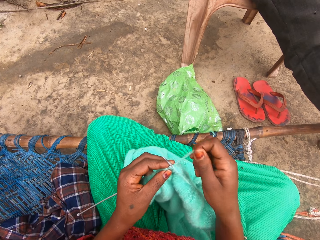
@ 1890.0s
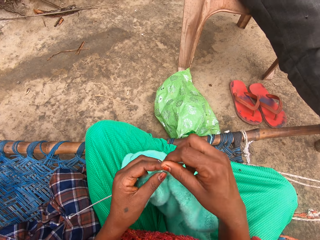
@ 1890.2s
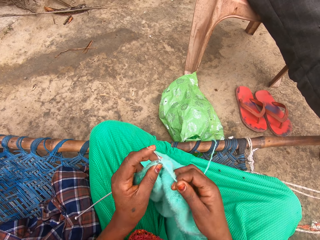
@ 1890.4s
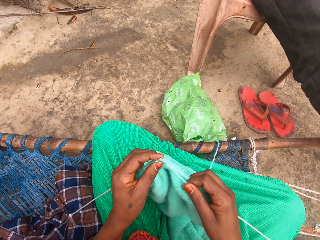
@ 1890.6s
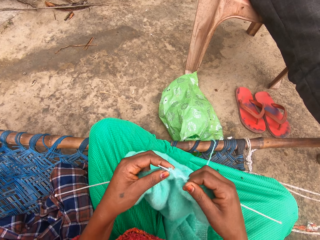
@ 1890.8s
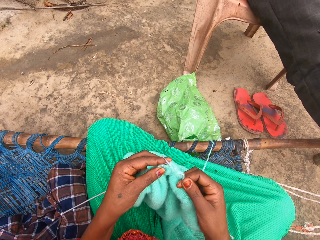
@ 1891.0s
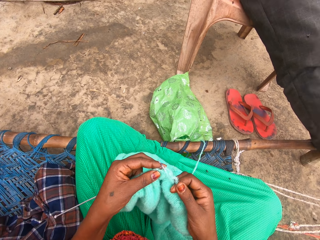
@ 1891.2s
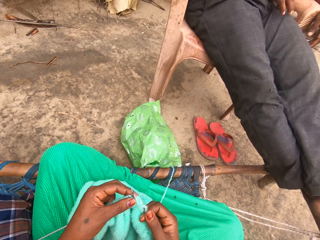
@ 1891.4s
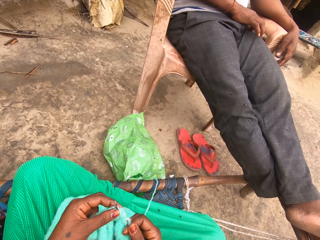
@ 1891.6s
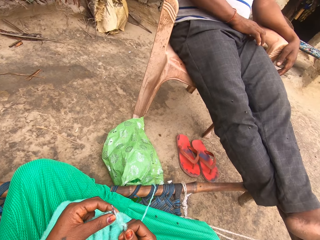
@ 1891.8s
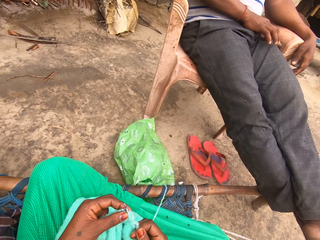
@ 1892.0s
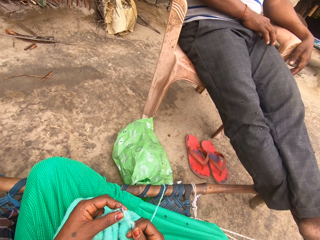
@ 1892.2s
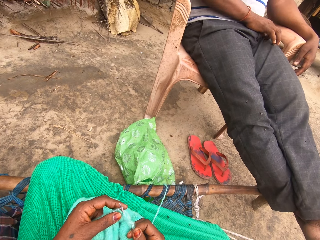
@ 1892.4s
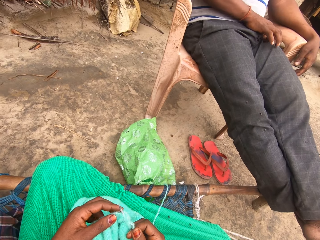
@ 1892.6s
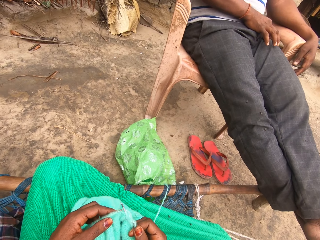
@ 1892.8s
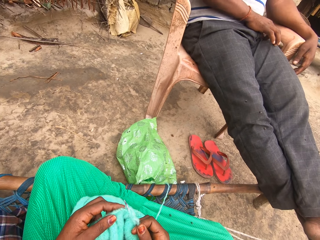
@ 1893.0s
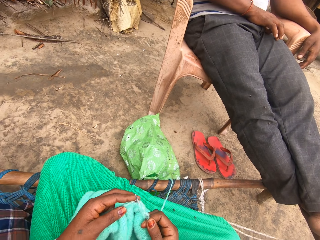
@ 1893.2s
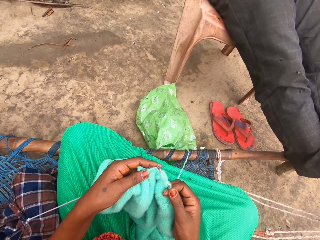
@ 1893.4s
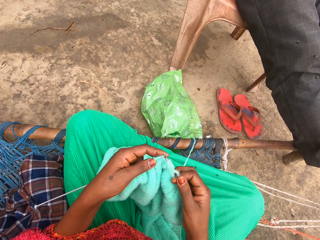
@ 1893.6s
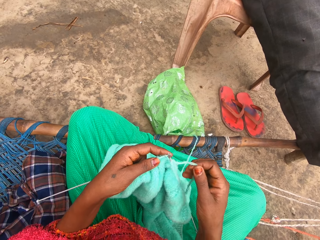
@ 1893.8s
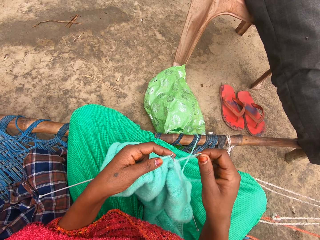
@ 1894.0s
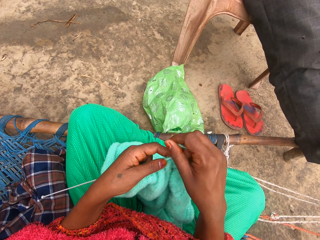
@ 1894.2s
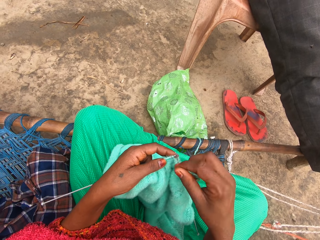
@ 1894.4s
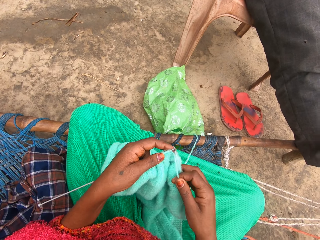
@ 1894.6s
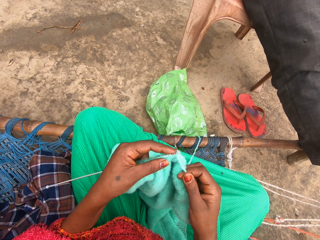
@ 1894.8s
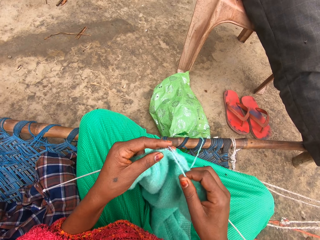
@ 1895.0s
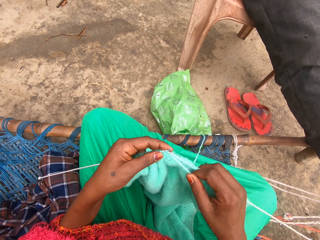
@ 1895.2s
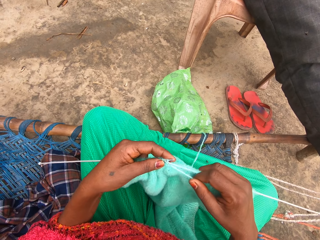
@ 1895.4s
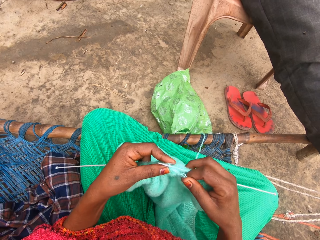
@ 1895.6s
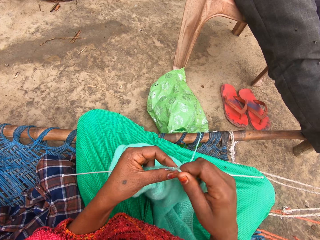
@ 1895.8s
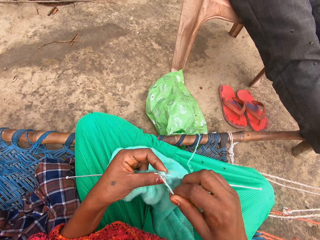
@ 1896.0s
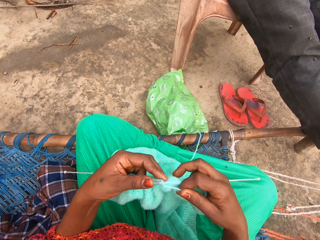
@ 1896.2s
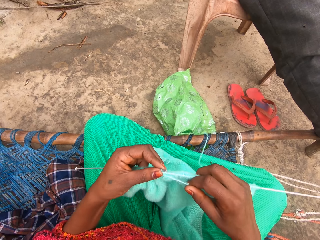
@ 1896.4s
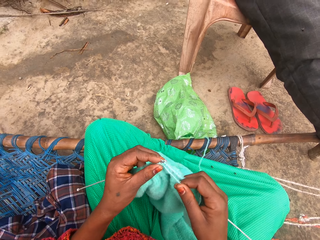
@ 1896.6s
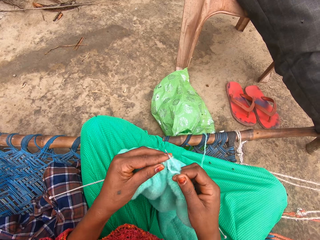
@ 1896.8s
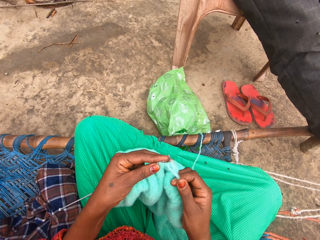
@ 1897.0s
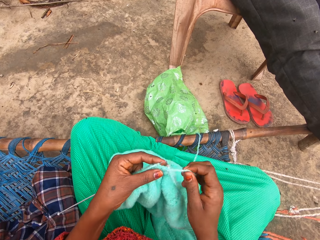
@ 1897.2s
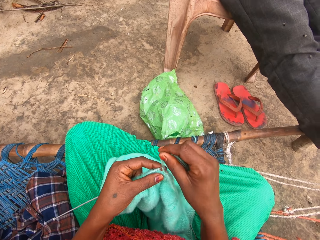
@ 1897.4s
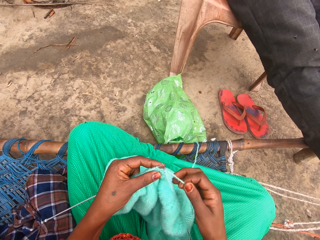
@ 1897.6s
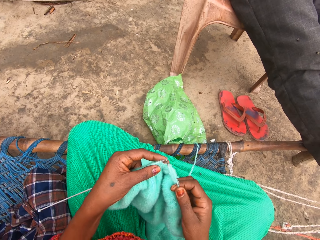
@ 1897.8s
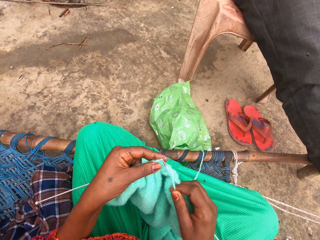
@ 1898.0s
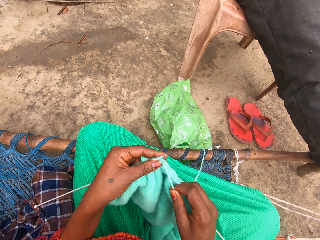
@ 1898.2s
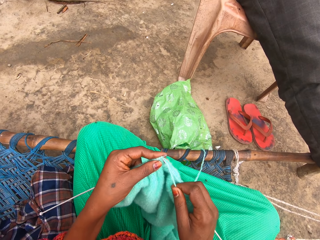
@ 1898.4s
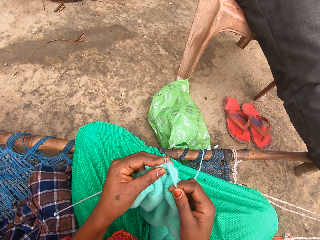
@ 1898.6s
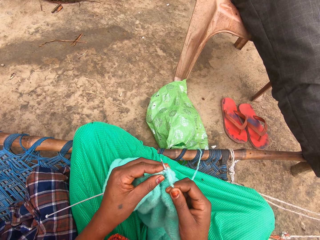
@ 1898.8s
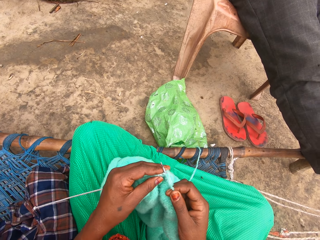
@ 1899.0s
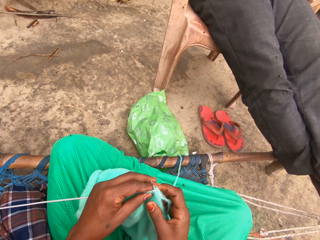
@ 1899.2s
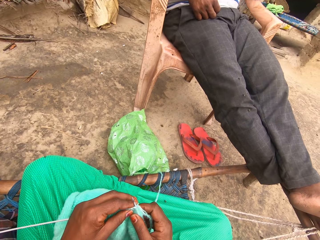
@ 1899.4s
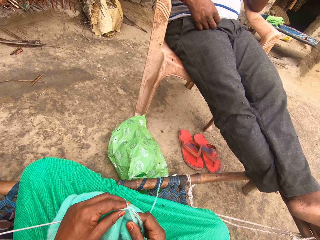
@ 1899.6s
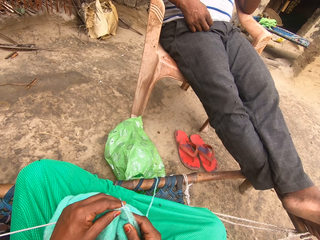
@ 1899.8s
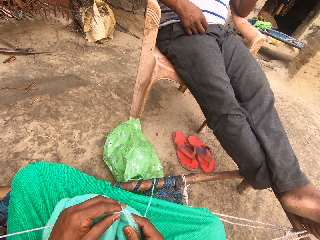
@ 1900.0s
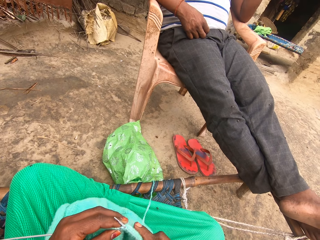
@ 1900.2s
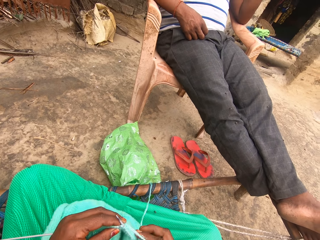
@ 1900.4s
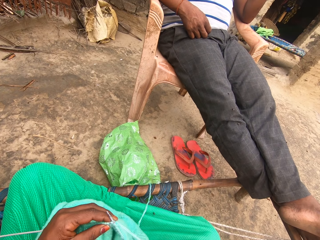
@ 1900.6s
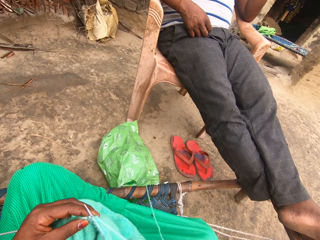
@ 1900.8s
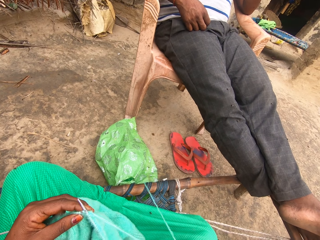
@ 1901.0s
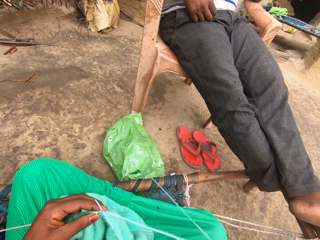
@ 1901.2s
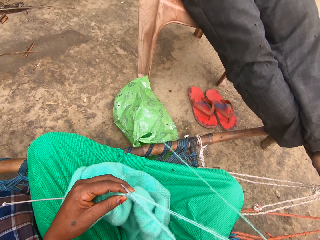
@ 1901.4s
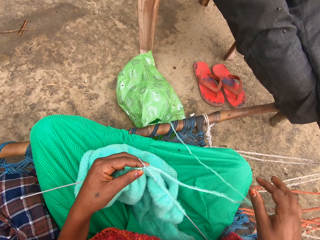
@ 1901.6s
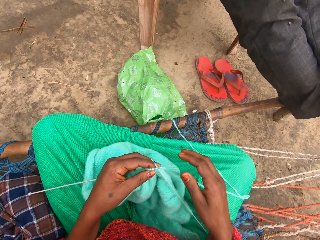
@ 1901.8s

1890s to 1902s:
A man on a chair scratches his body with his right hand. The camera wearer knits with the yarn and knitting pin. She adjusts the yarn with her right hand.

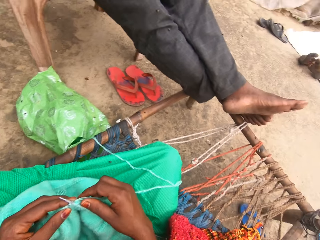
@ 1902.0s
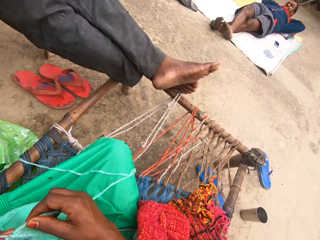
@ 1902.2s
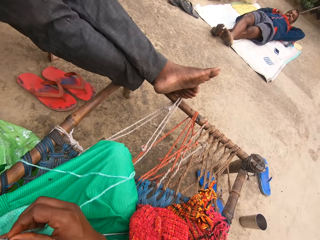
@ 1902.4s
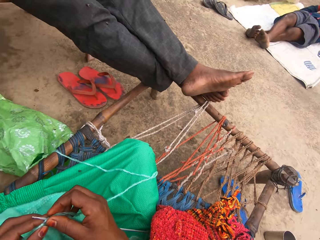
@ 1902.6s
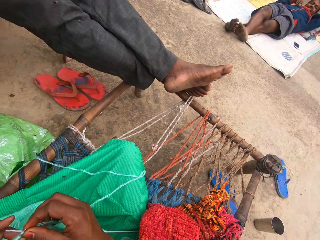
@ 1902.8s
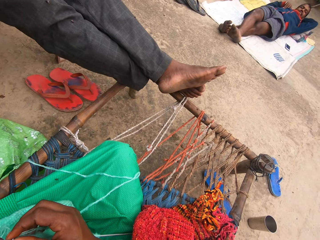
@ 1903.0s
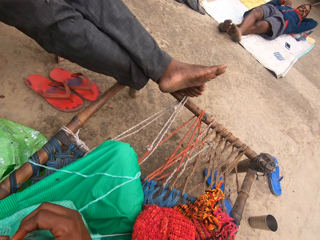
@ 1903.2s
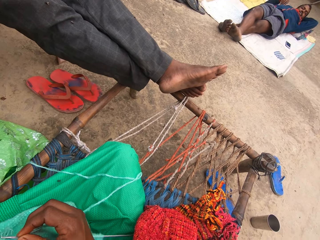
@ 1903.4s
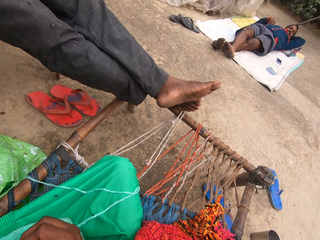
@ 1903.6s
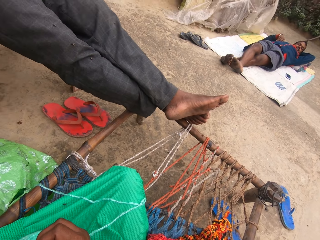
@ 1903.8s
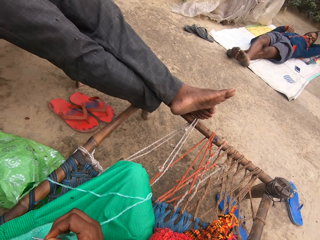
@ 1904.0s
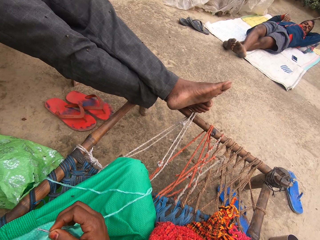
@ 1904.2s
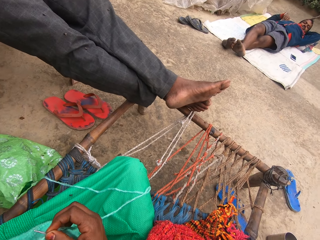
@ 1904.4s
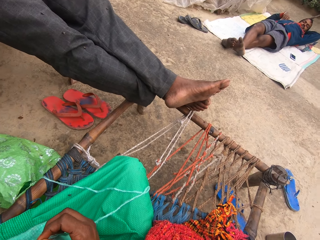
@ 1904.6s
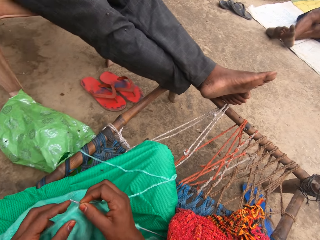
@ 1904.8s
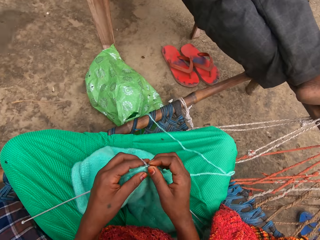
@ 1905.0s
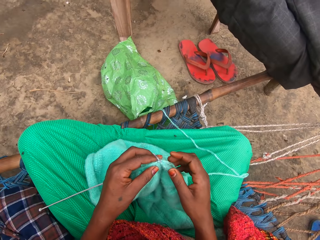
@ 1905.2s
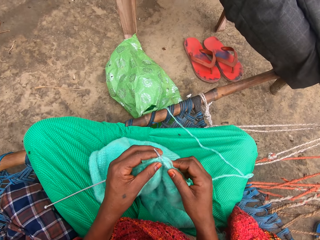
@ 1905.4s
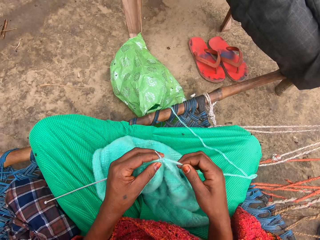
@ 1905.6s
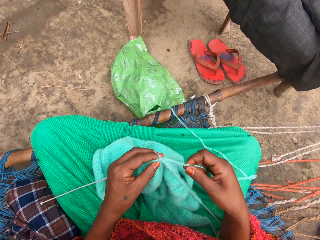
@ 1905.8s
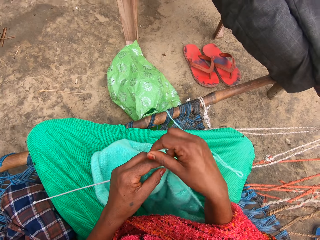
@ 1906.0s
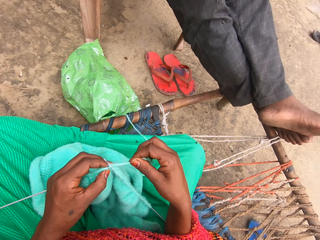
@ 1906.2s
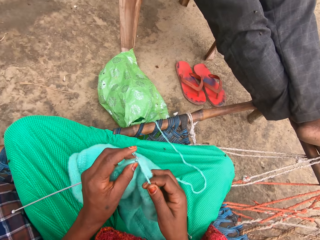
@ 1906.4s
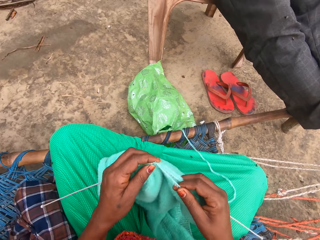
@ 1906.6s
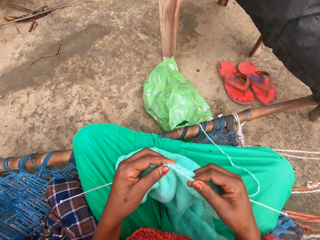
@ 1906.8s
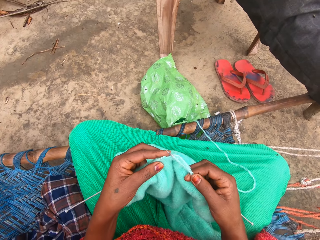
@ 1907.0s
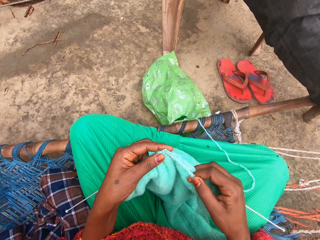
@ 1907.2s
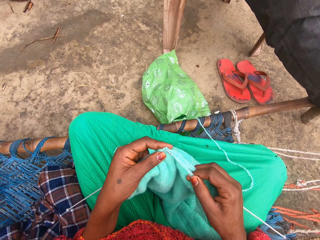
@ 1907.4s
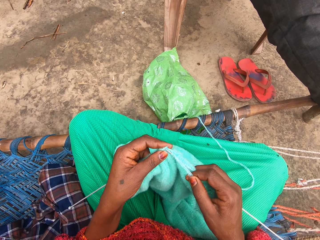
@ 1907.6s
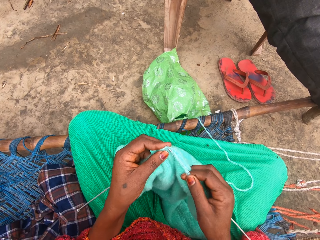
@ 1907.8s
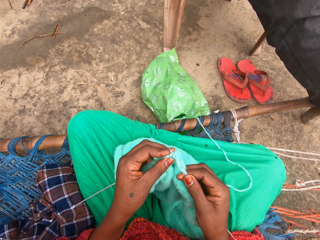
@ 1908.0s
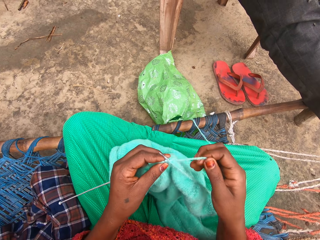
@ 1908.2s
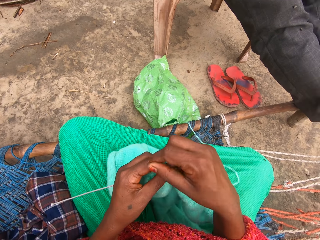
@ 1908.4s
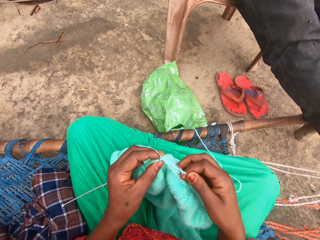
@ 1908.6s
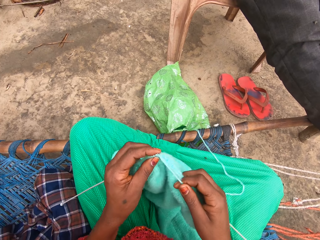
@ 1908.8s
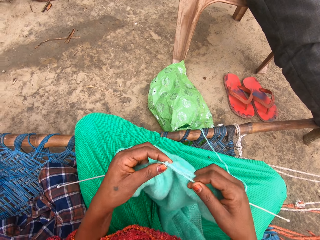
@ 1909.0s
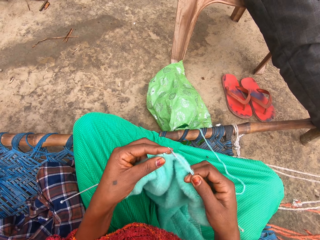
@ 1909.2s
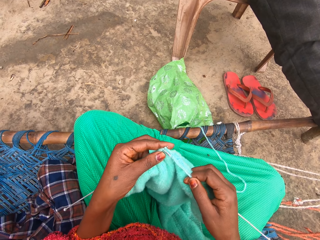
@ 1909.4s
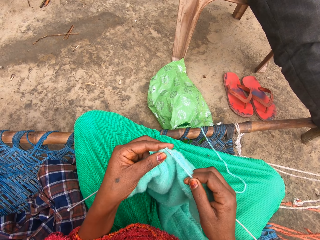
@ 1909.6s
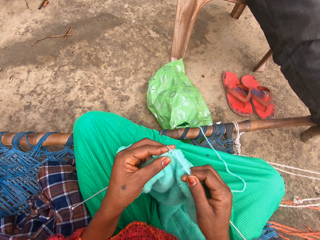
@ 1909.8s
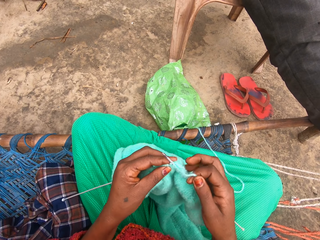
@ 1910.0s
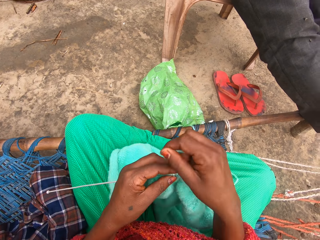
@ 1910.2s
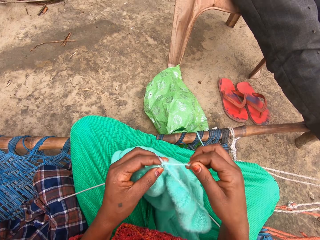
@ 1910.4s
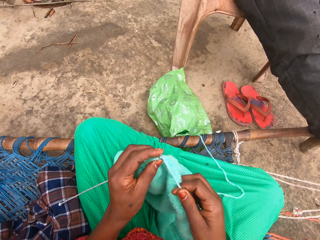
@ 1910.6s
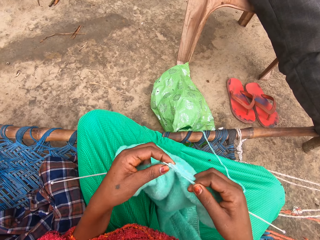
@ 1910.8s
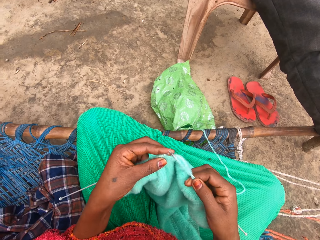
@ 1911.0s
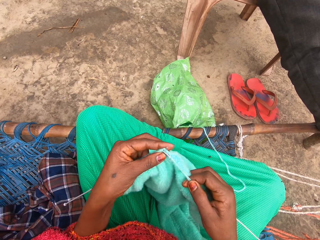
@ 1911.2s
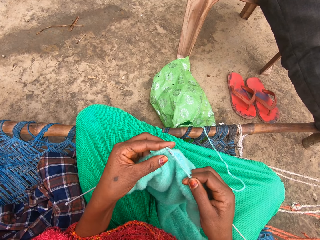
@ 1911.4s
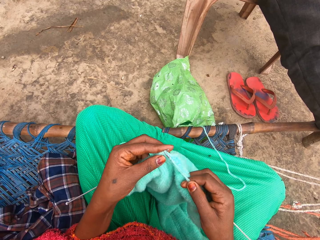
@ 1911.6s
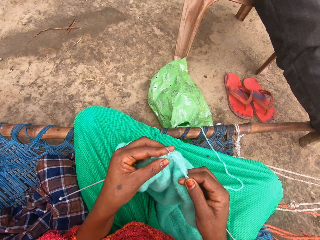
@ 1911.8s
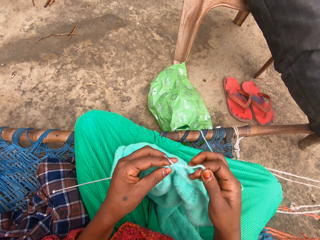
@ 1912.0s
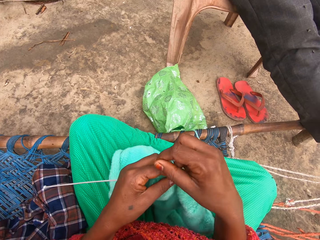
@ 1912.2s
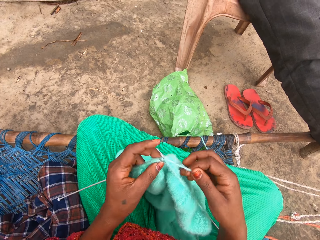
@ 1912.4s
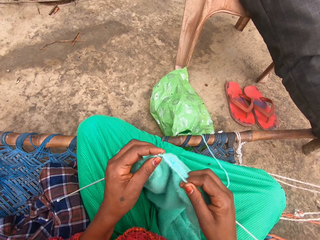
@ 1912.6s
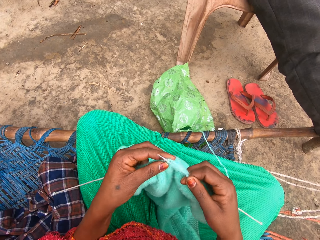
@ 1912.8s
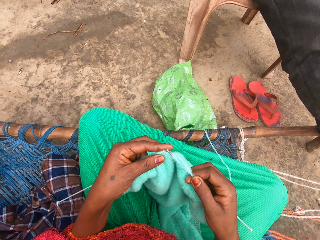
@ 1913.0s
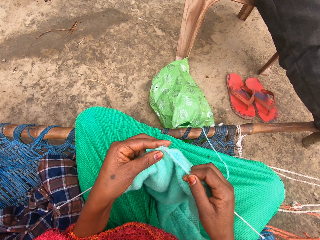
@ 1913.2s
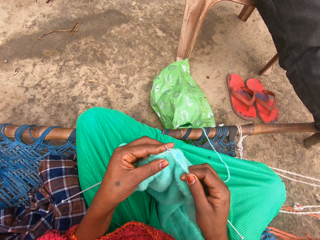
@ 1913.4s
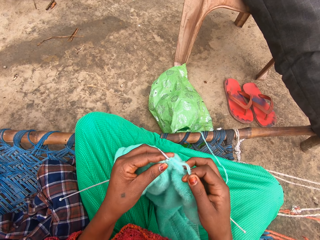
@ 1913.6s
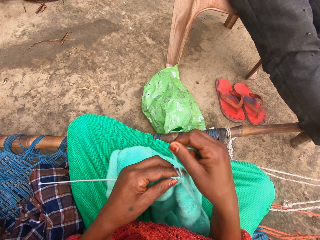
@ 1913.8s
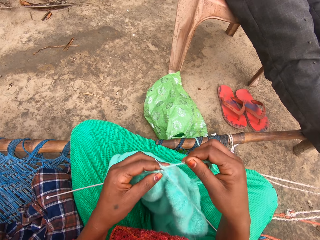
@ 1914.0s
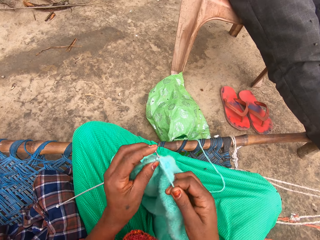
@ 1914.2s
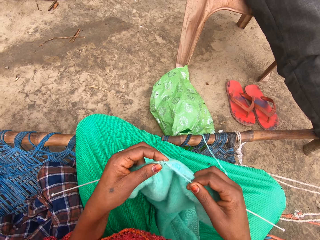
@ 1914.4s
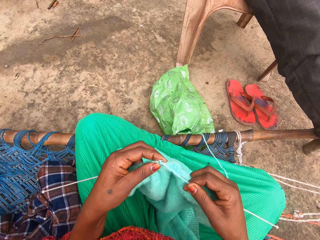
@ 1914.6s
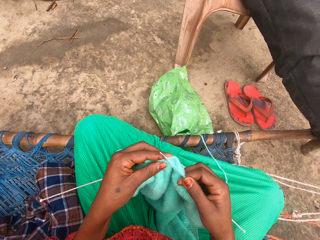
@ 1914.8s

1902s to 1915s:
The camera wearer looks right at a man. They look at the fabric. They knit the fabric with the yarn and knitting pin.
